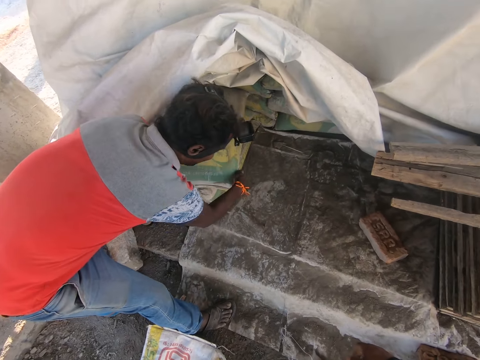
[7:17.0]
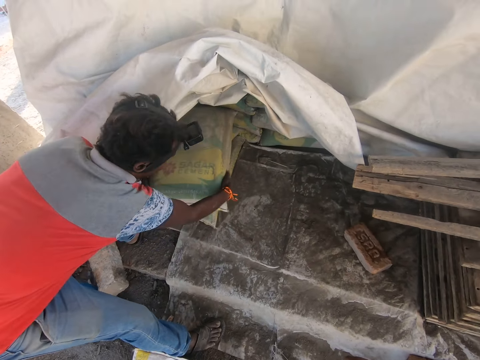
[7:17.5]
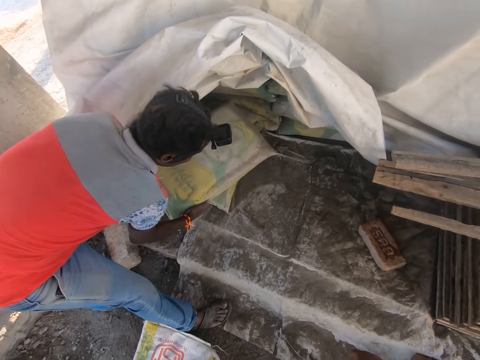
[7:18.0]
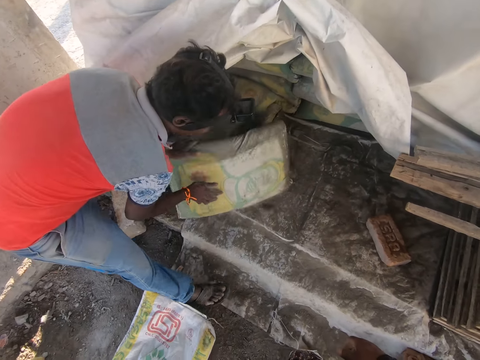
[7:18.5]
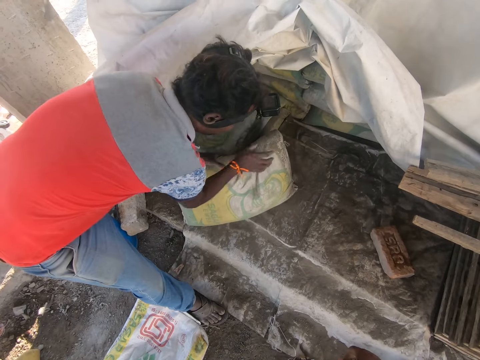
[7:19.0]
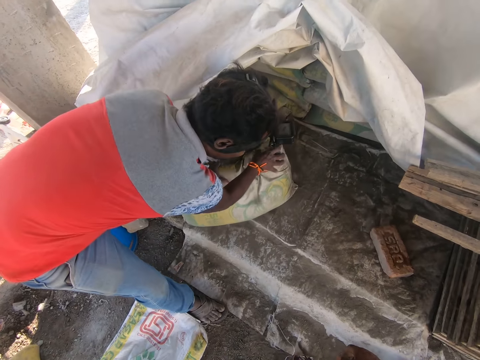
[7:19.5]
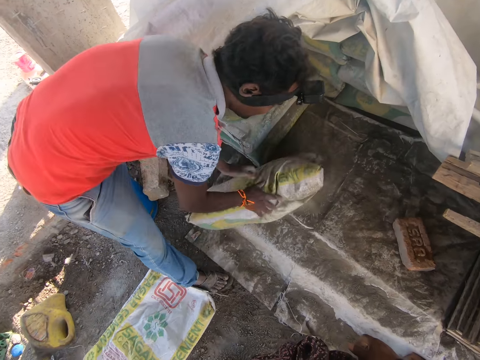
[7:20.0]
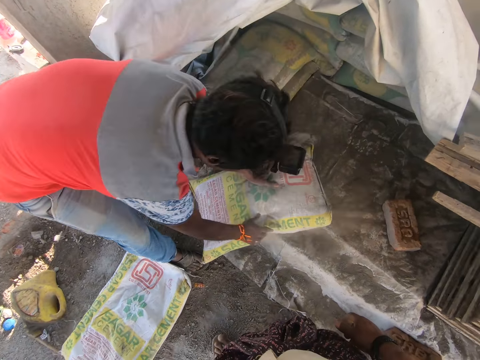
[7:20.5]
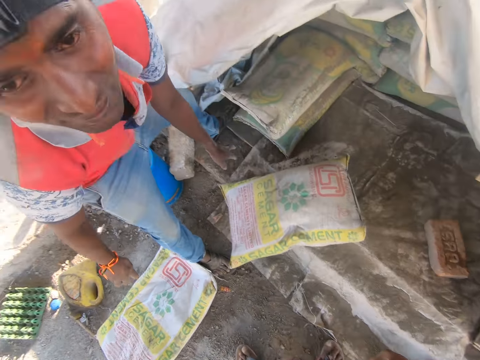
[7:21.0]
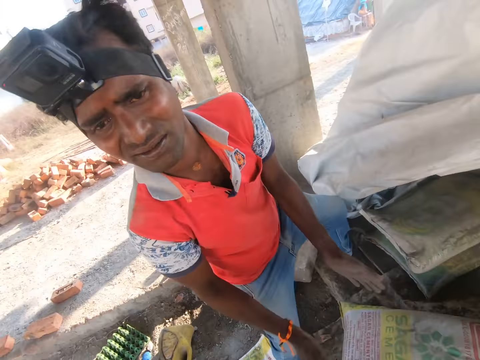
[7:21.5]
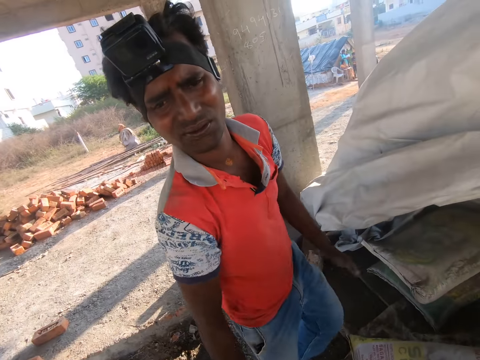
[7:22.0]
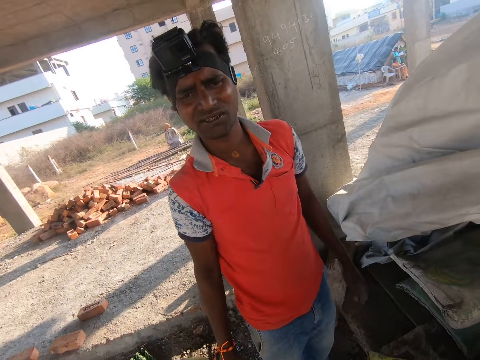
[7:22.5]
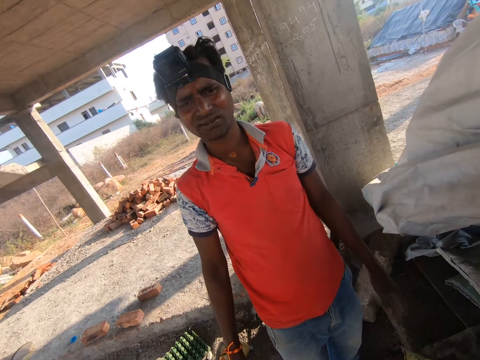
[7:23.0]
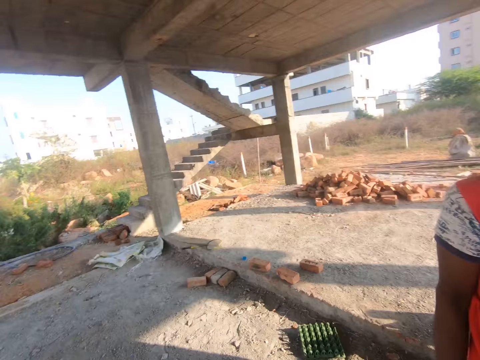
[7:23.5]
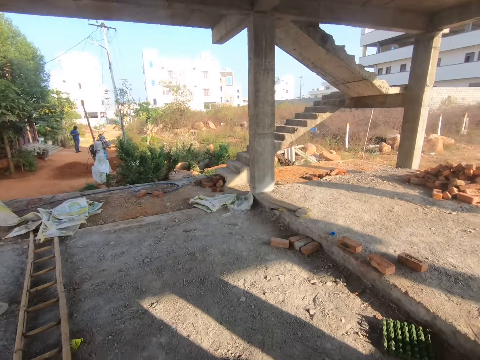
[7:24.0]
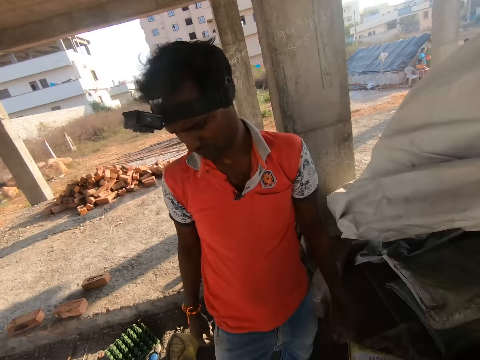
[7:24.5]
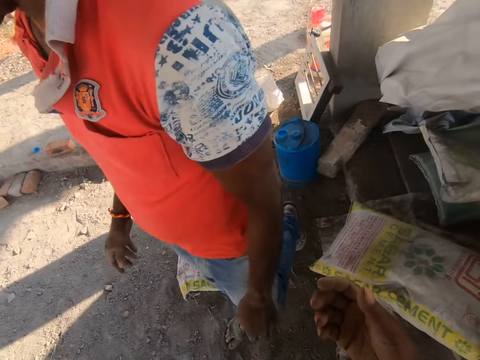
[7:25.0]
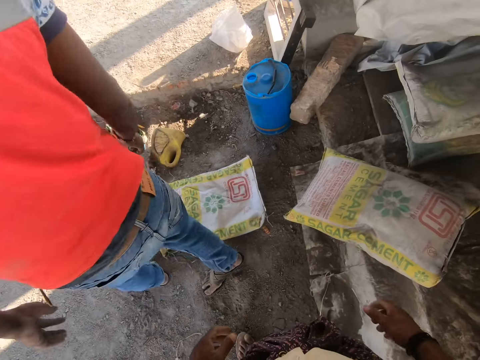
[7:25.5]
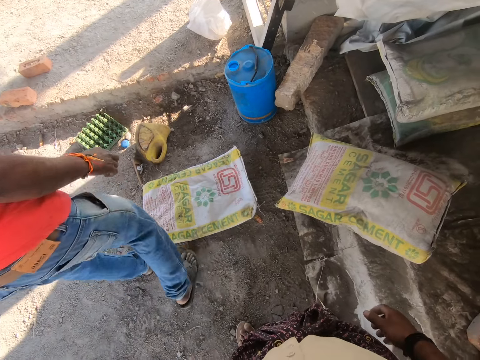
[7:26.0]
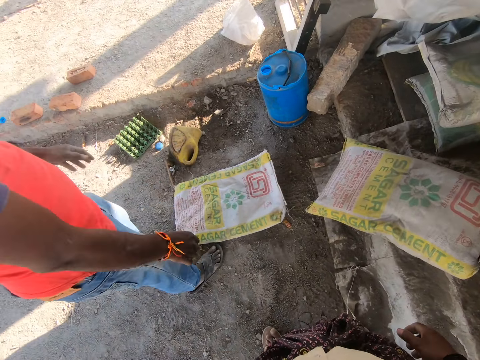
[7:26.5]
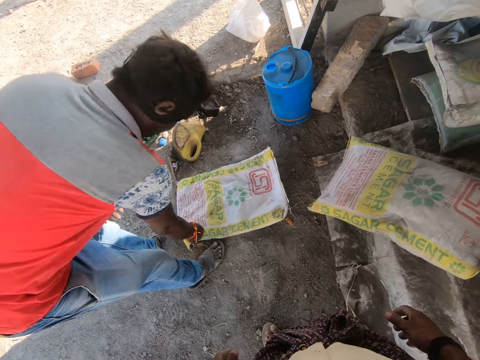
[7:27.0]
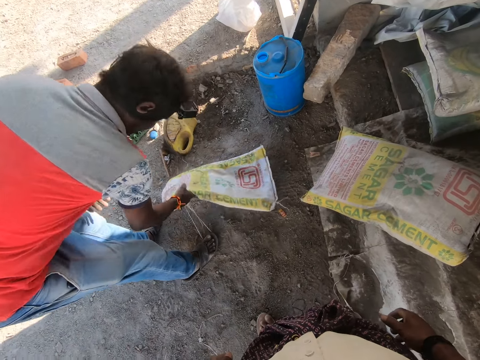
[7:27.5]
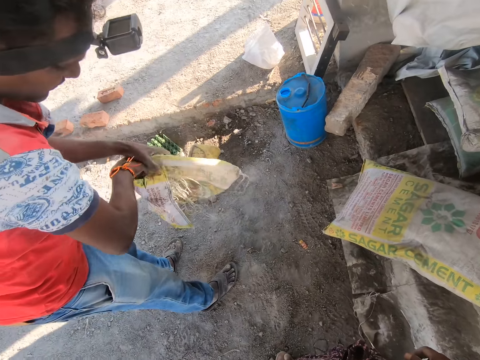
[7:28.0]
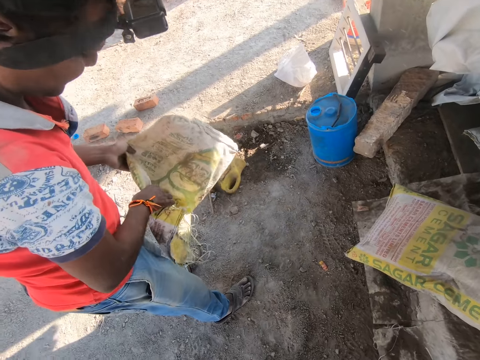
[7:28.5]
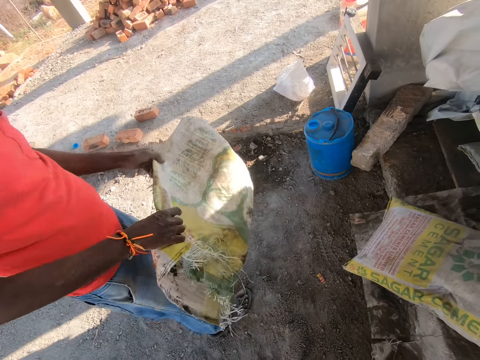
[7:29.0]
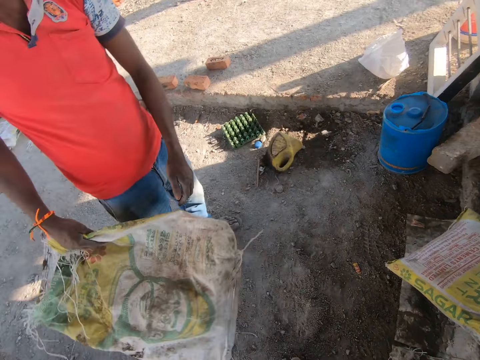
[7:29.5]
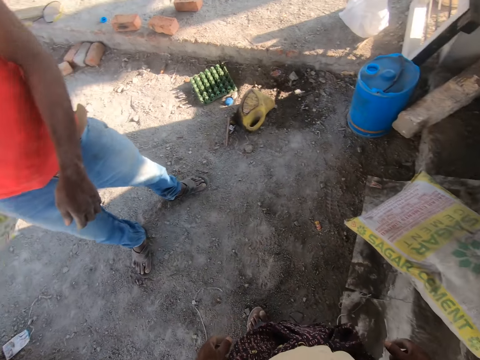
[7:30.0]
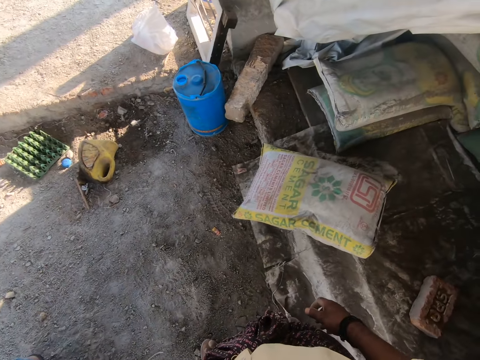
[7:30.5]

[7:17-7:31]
A man pulls cement. The camera wearer drops the sack. The man looks at the camera wearer, claps his hand and wipes his hand. The camera wearer looks around the construction site. The man picks up a sack.

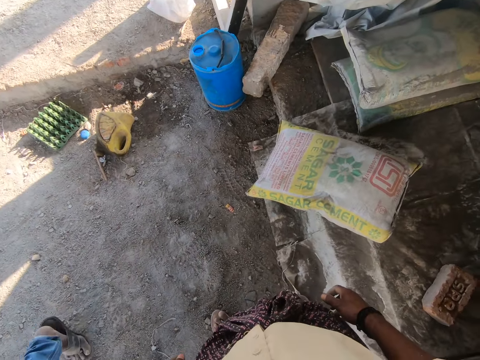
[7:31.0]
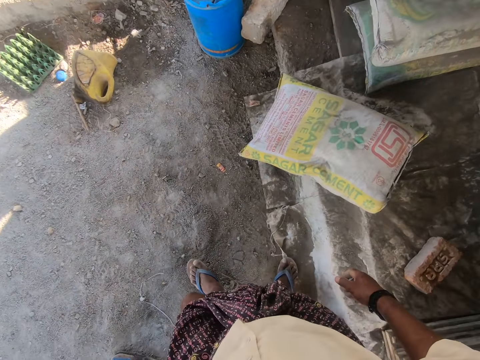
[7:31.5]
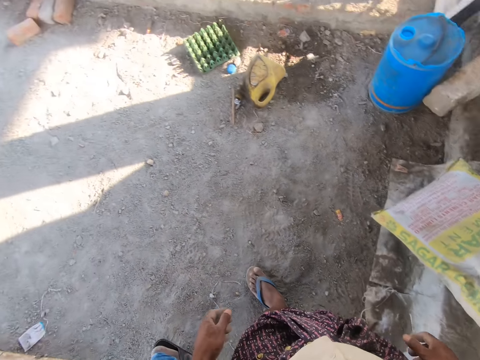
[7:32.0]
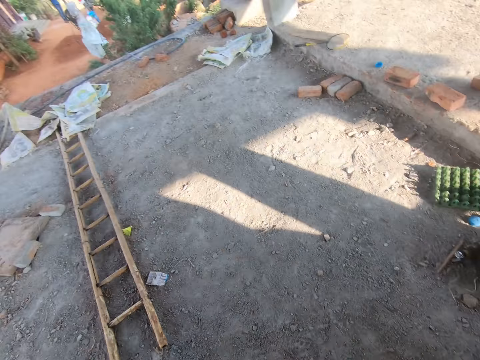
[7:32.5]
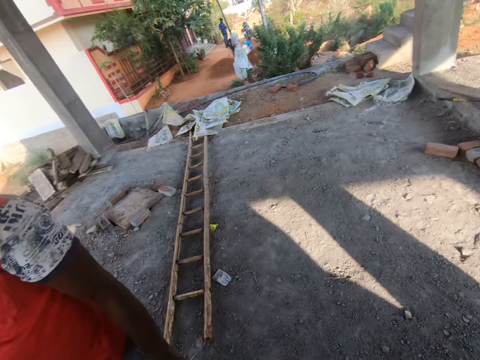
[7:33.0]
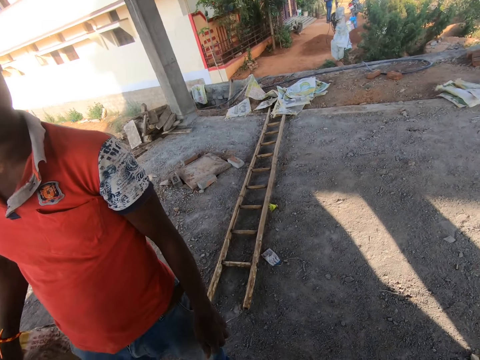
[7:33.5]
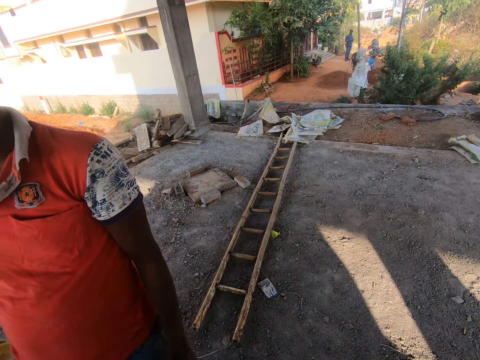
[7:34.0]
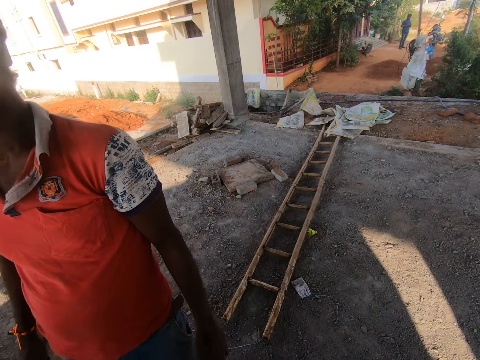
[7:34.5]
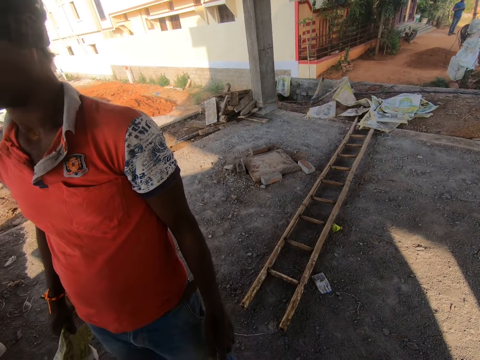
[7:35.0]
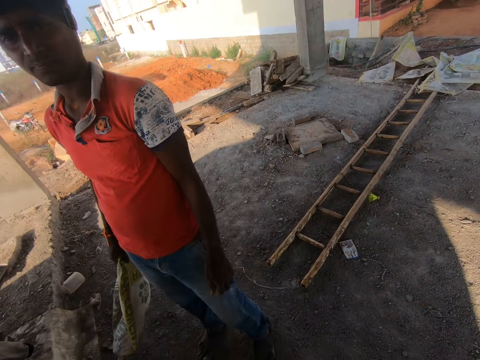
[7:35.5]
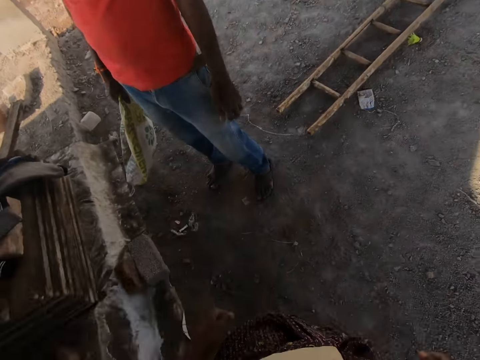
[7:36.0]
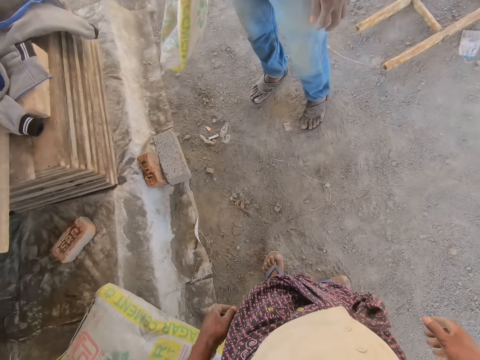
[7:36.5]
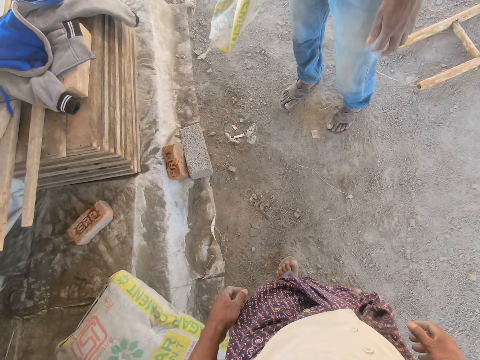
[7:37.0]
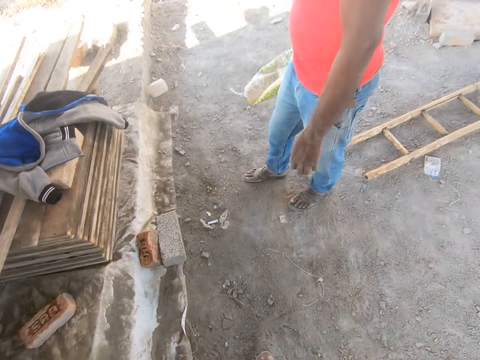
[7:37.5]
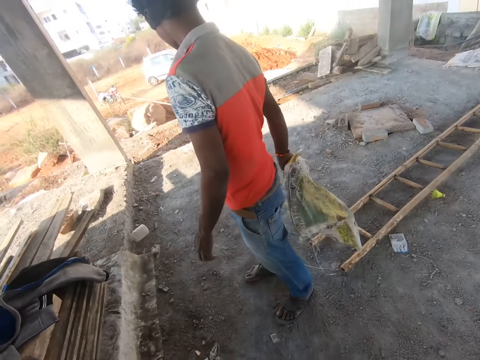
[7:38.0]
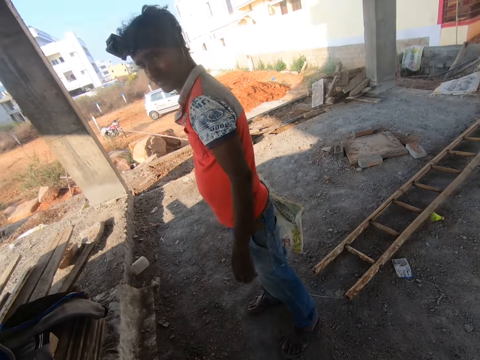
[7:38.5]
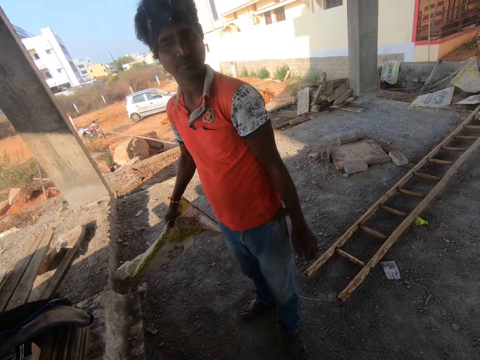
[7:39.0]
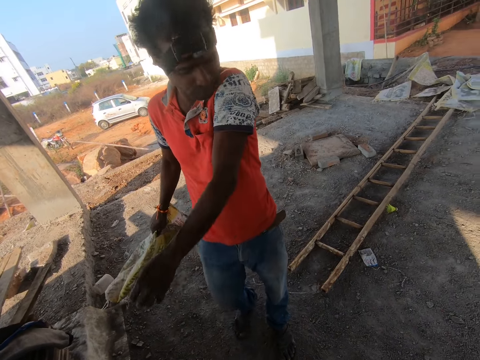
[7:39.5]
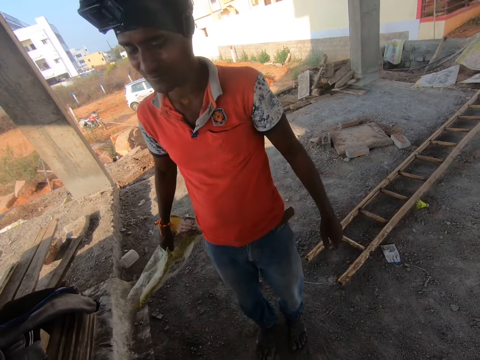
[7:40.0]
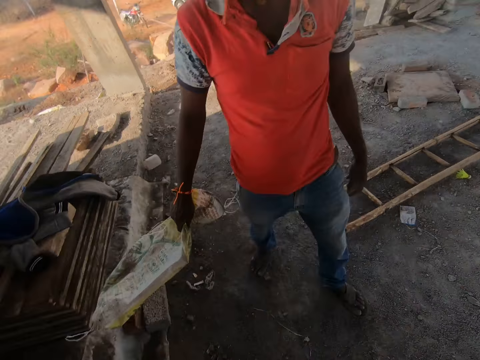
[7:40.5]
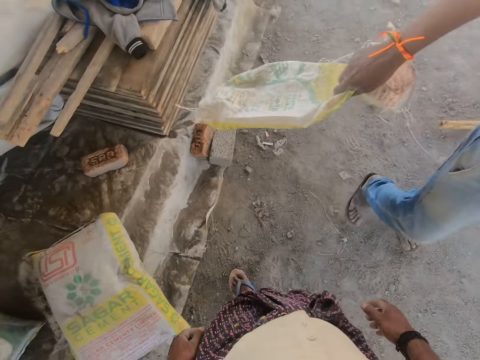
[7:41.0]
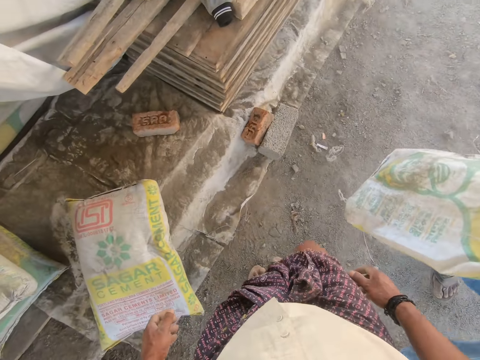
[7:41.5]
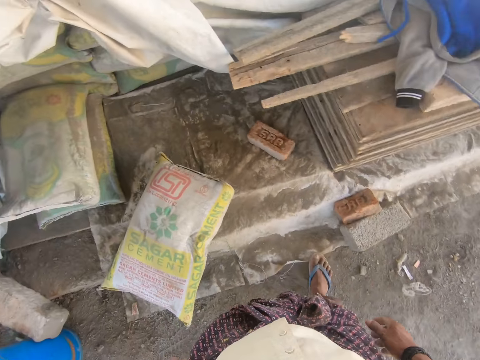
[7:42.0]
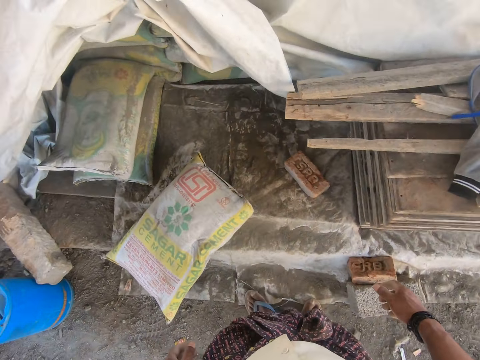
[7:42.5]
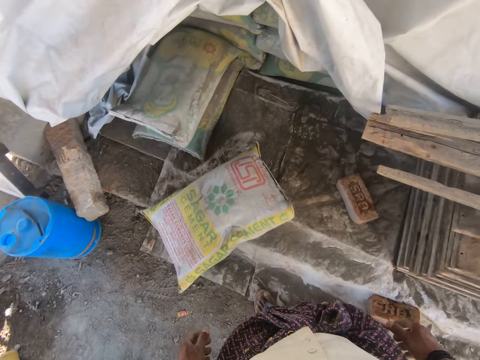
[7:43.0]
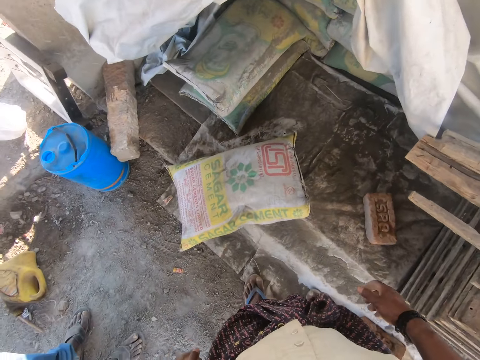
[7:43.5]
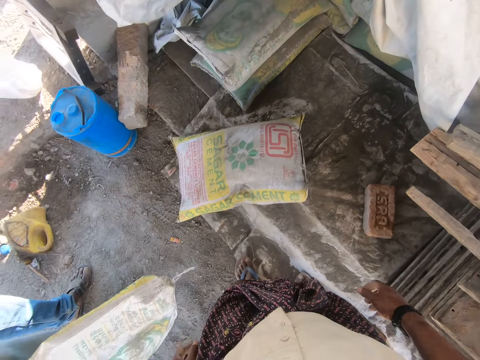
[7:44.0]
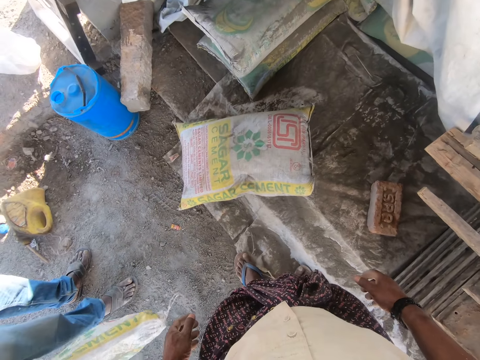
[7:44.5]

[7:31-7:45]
The camera wearer turns around and talks to a man. The man wipes the chin using the shoulder. The camera wearer turns around.
